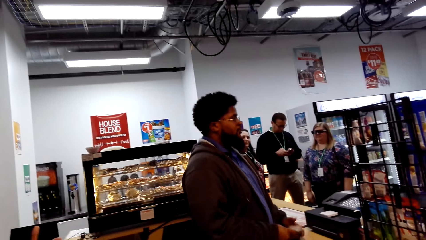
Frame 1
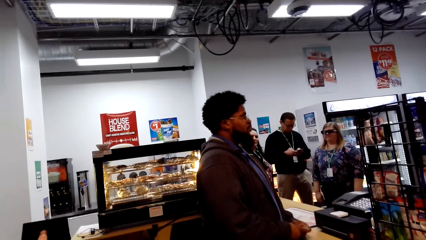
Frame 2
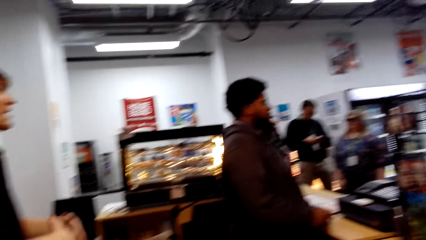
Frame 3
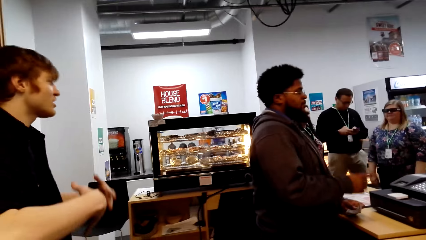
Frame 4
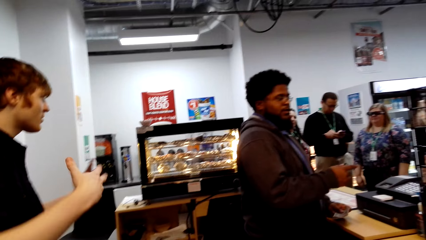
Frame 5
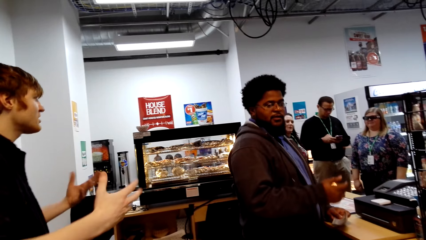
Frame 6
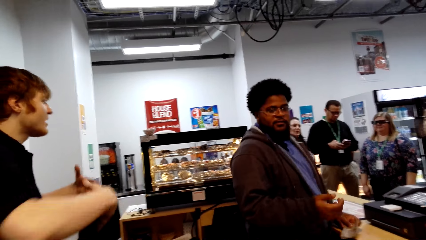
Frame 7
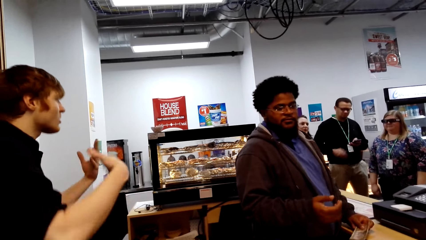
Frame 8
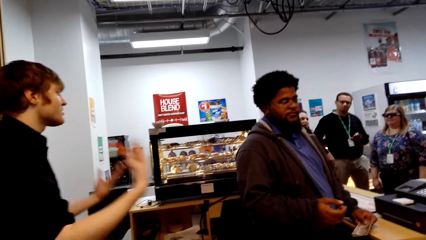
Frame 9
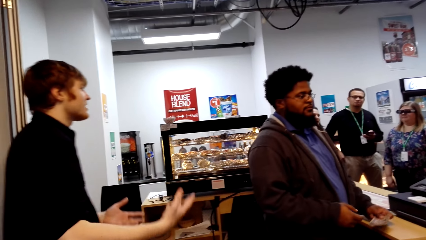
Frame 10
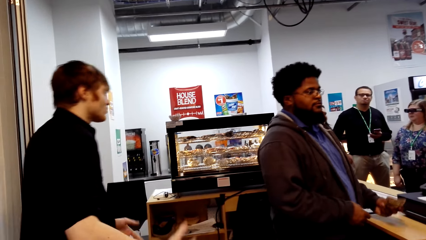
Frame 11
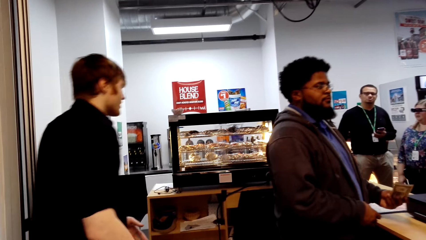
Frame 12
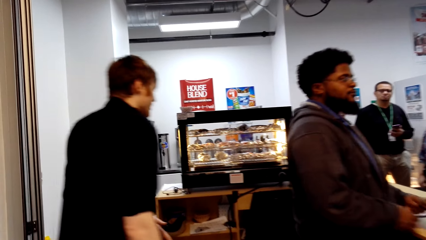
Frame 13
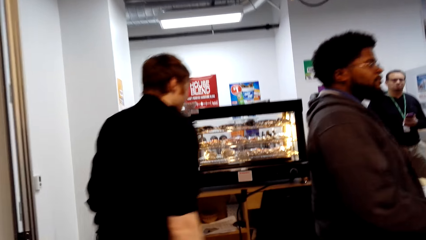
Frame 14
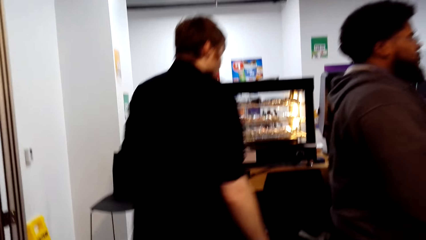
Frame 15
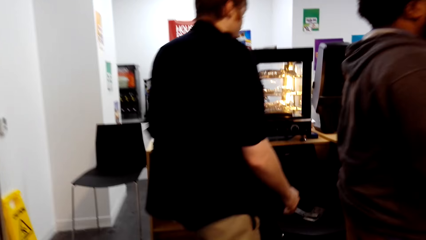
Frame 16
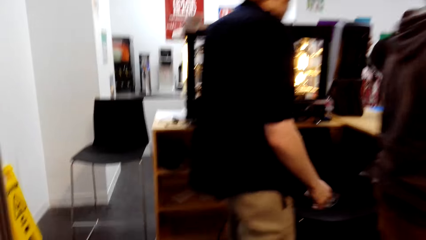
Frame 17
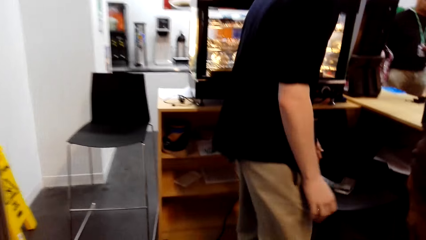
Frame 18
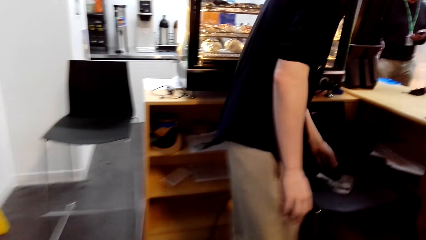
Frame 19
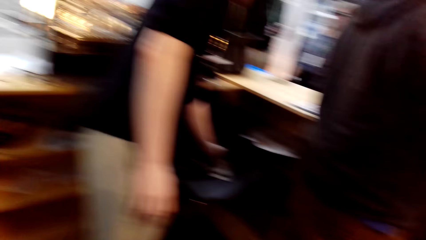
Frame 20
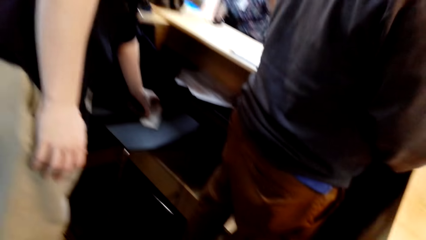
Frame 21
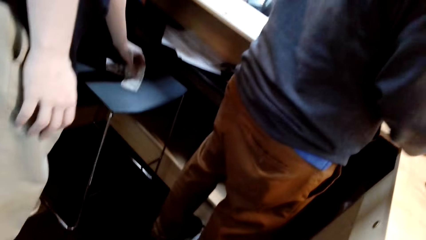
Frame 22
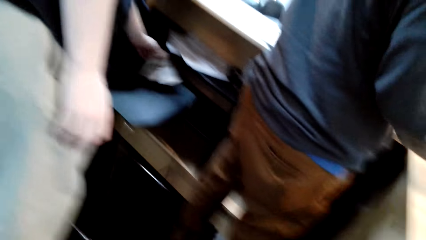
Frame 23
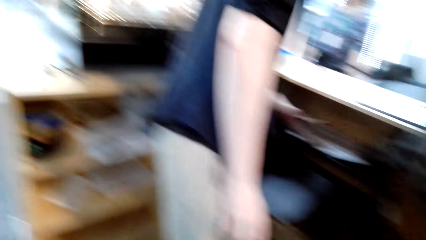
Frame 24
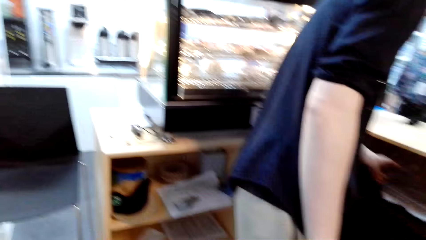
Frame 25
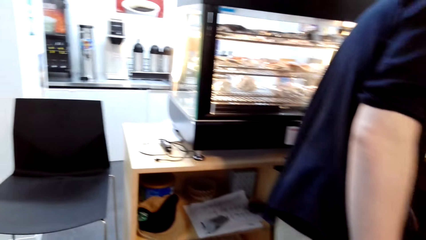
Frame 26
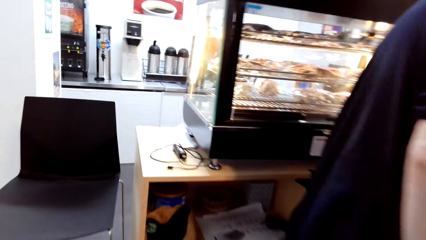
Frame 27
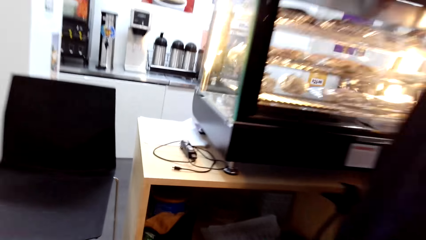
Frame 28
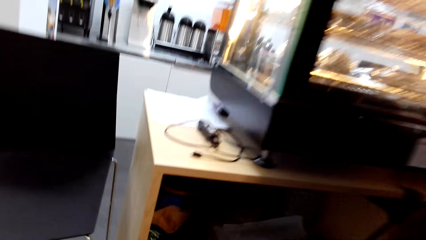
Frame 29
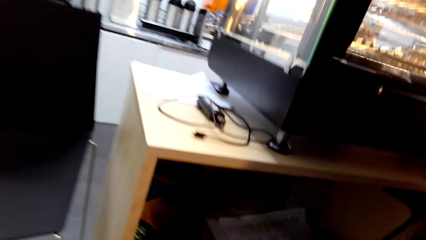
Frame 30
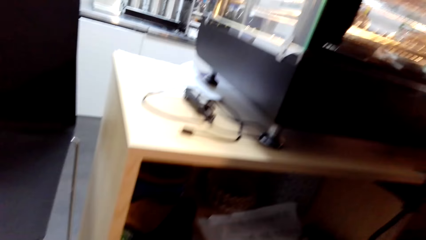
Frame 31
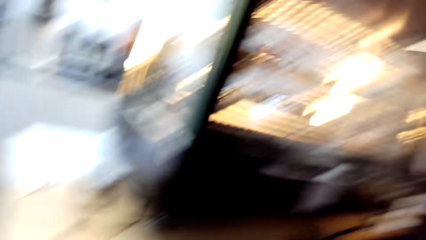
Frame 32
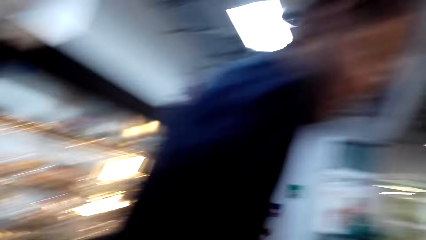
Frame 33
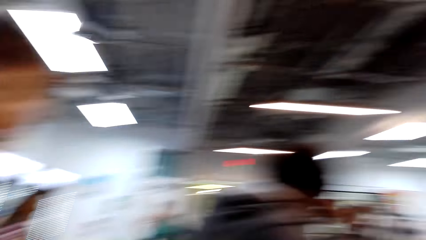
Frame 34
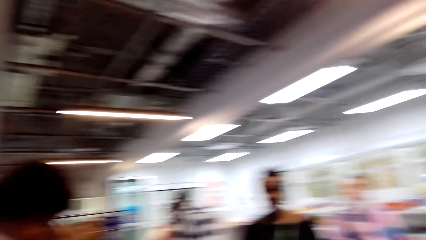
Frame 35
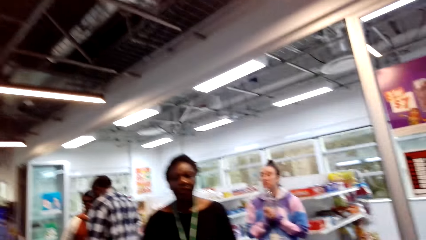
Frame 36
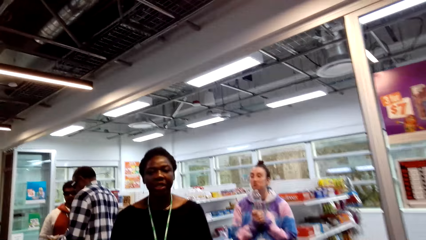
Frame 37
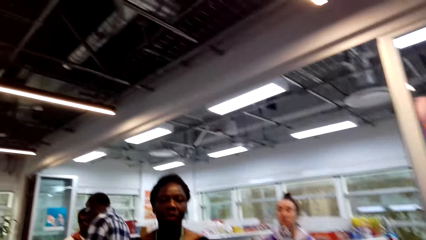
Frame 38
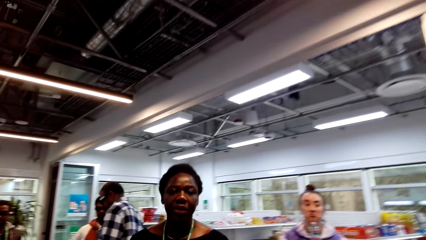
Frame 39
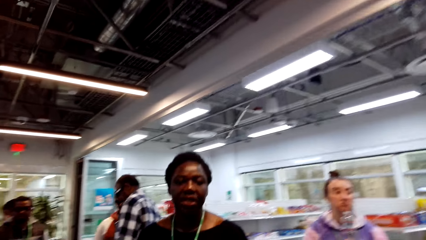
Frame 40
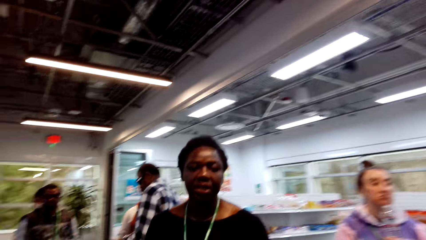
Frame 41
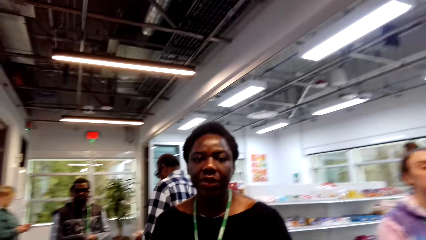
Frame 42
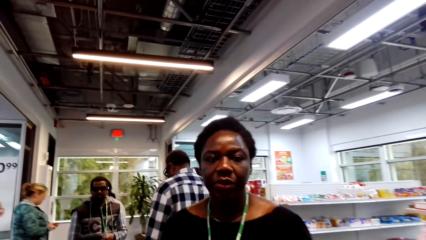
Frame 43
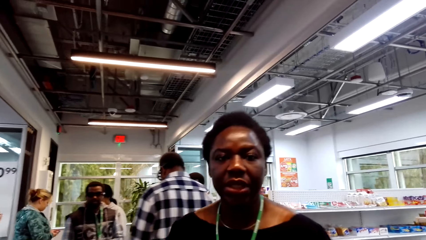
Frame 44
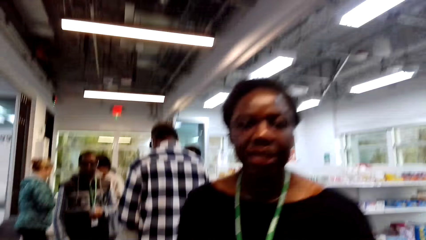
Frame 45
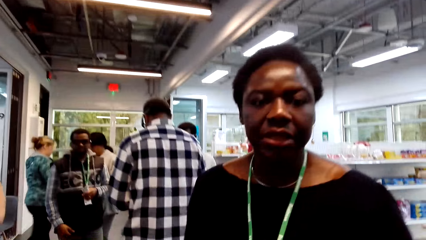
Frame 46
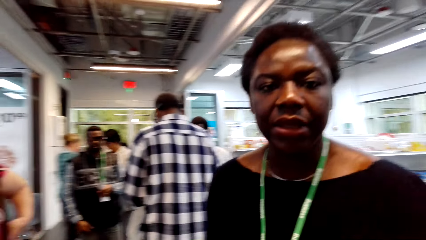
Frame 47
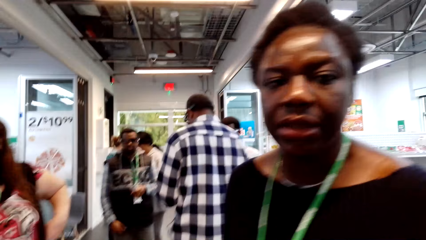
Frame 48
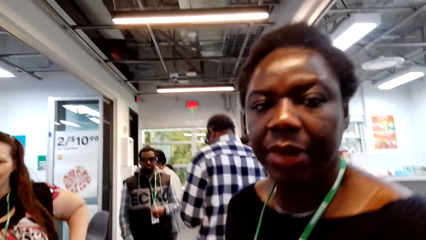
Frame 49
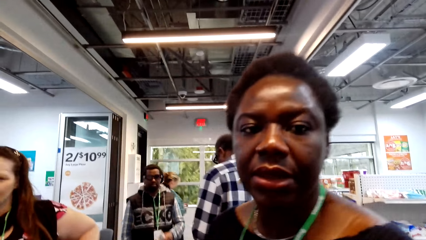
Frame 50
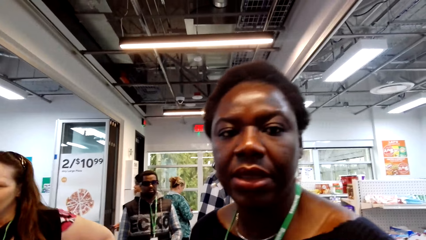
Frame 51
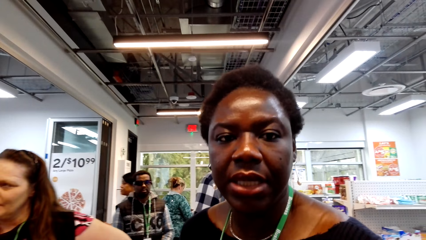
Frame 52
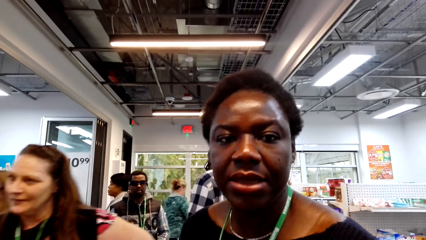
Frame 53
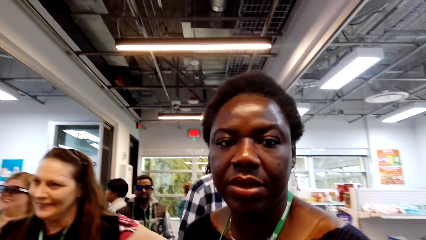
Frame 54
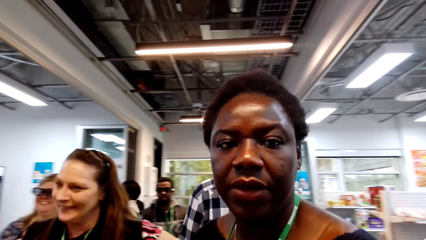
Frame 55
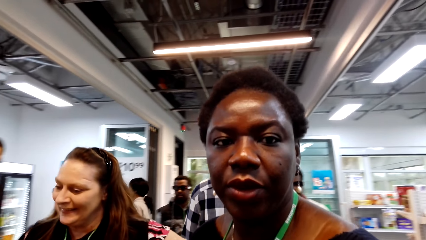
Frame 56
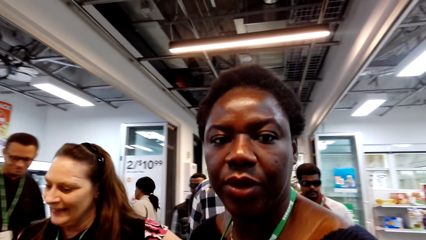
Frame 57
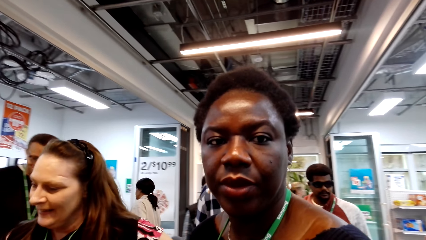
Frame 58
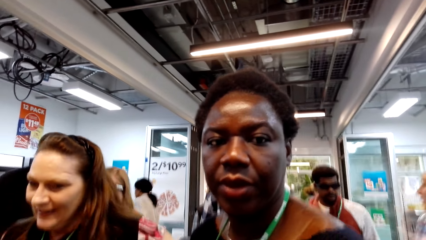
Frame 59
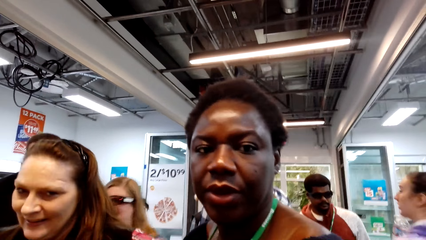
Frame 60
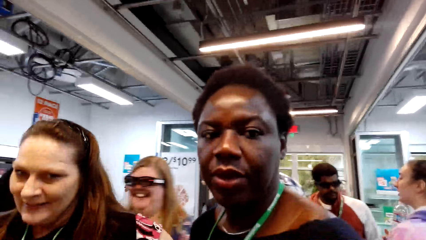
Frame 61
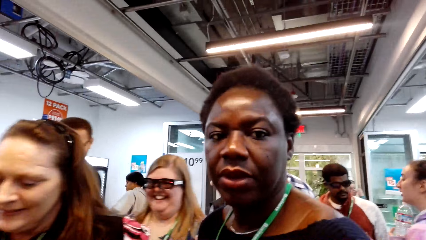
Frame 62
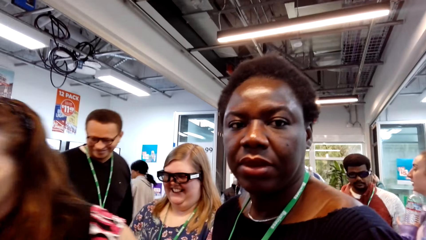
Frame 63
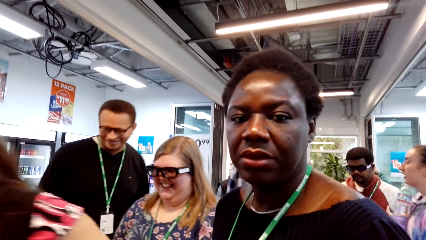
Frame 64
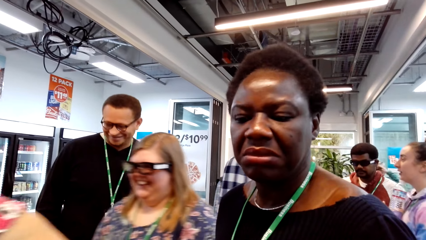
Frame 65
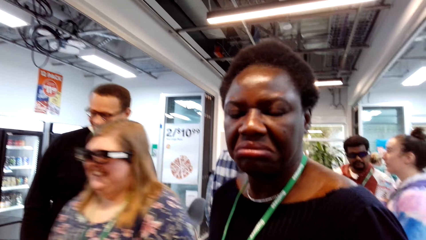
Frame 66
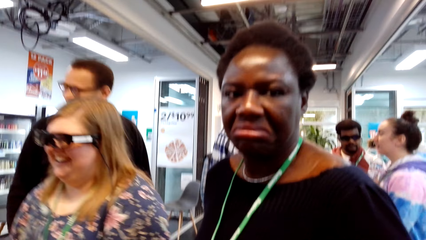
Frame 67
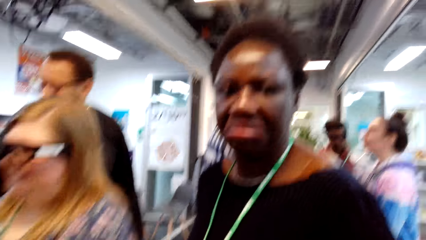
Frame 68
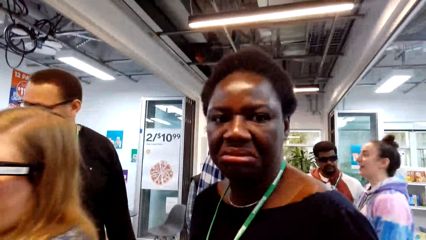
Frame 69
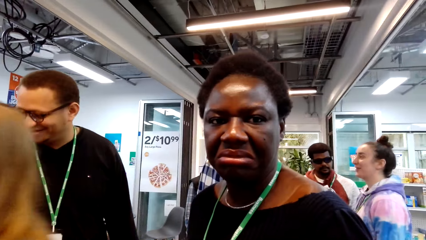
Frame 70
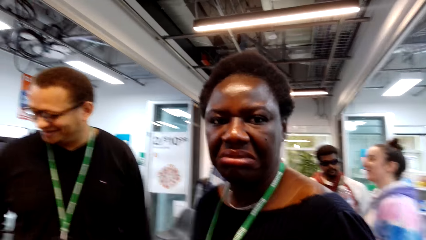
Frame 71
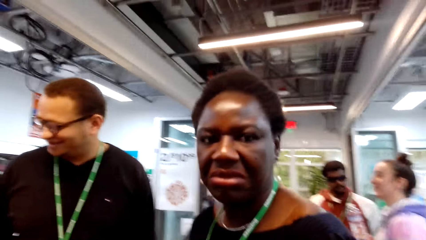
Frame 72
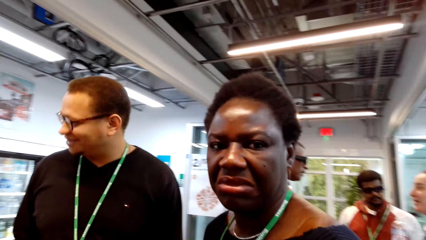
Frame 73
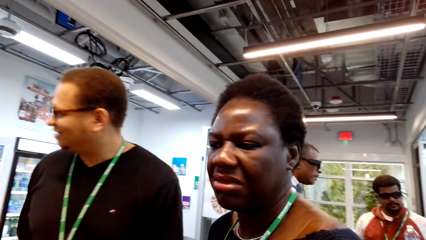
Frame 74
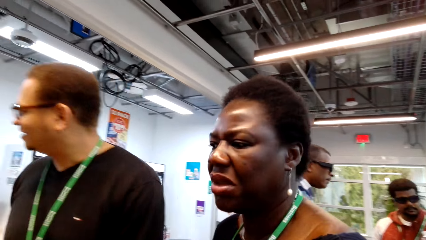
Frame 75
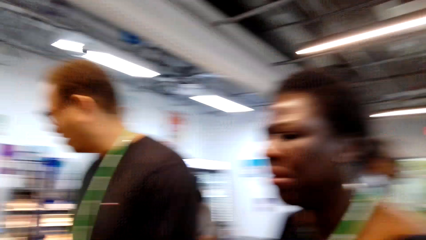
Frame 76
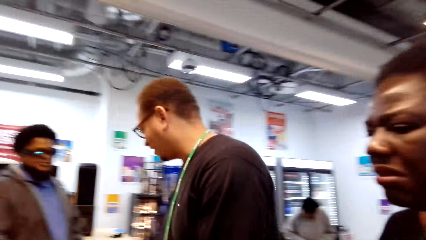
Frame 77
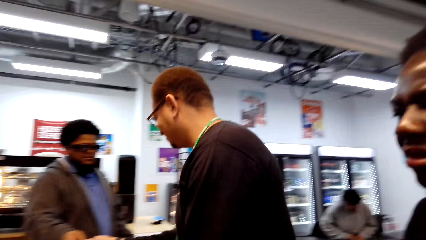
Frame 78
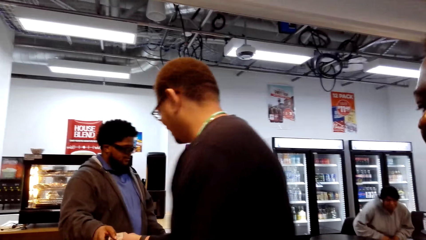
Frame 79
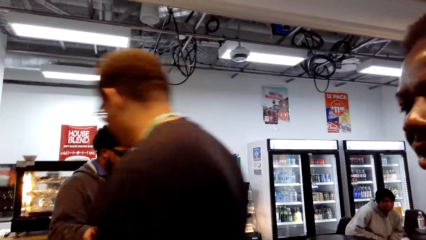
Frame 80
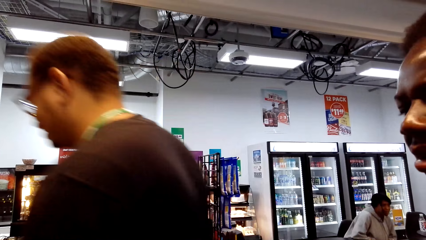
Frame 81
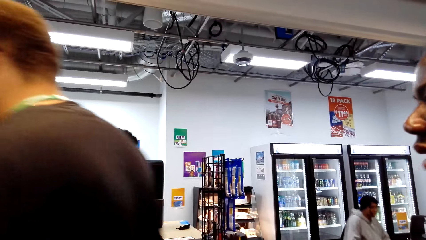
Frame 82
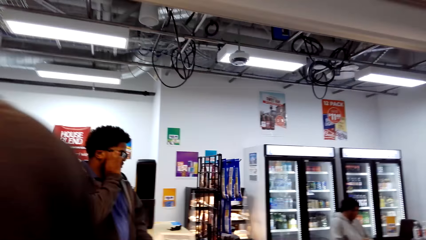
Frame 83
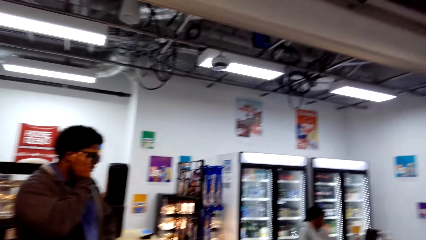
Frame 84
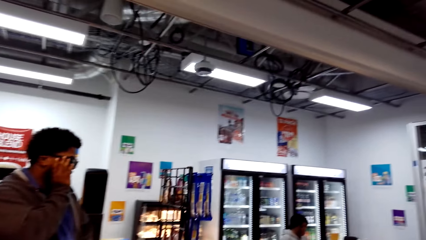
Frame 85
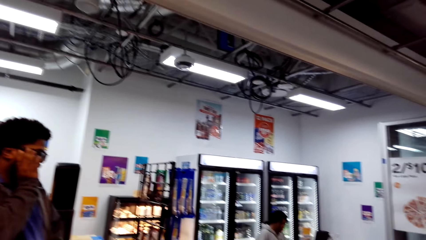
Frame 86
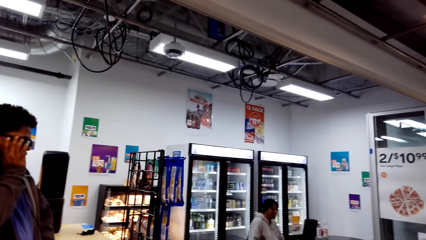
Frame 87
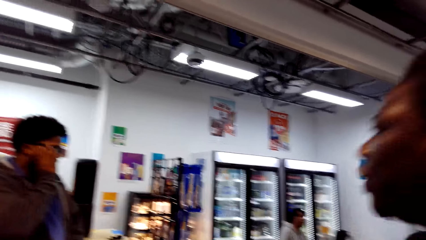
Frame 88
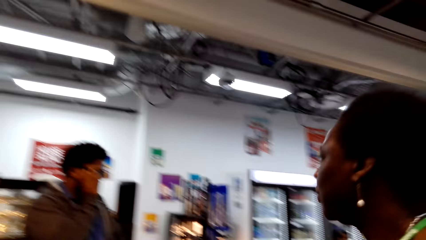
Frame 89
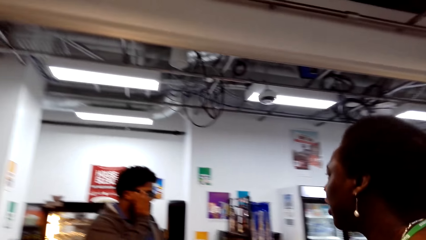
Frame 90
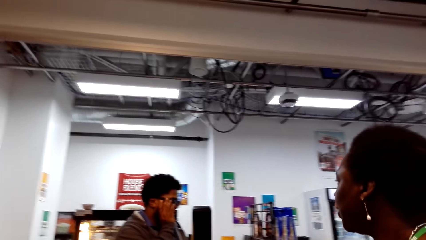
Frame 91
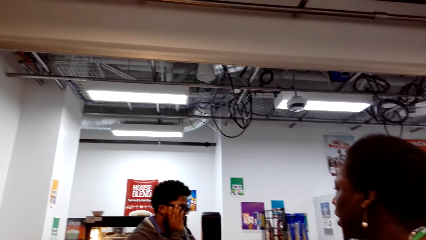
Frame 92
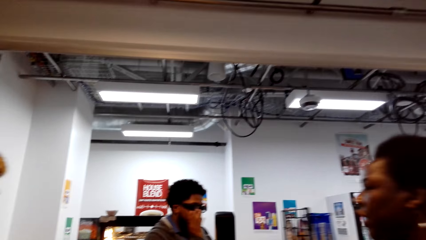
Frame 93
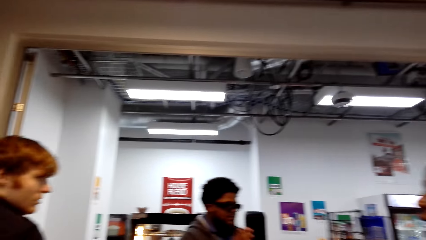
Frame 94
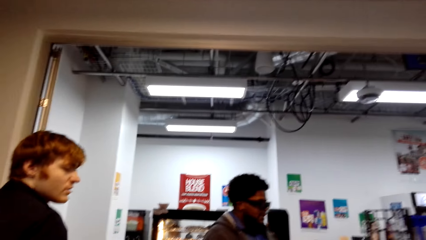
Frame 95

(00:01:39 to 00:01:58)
The camera wearer walks towards a man. The man holds the notes. The camera wearer looks around the supermarket and turns around. A woman talks to the camera wearer. The camera wearer talks to the woman.
